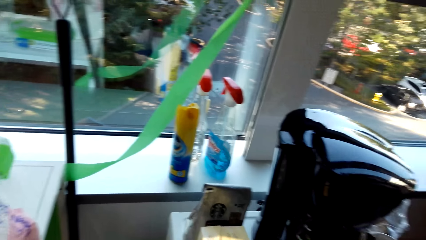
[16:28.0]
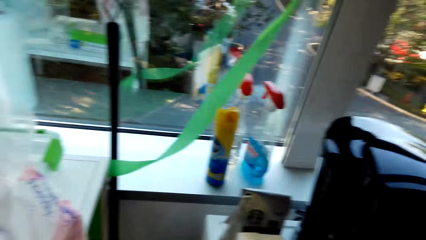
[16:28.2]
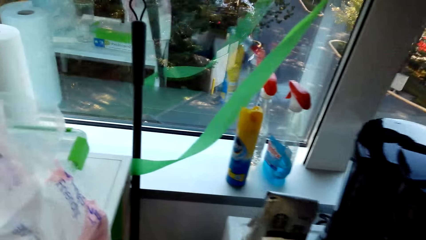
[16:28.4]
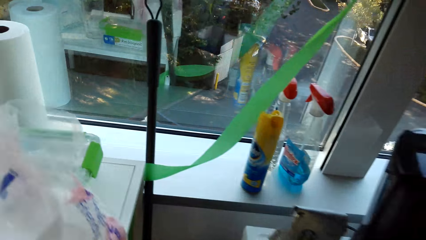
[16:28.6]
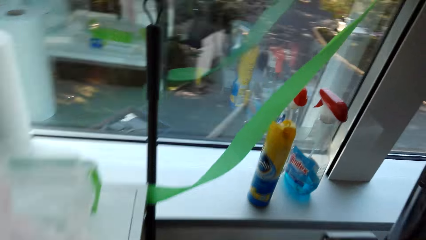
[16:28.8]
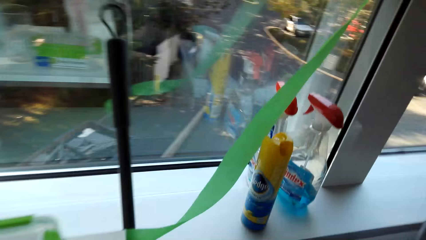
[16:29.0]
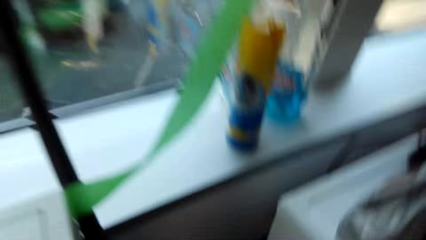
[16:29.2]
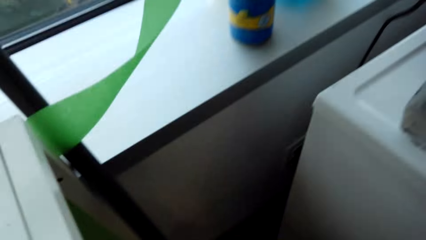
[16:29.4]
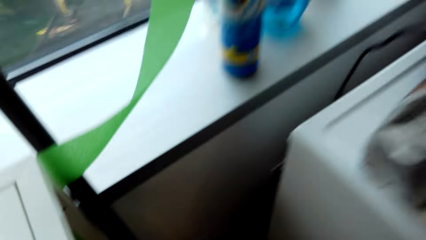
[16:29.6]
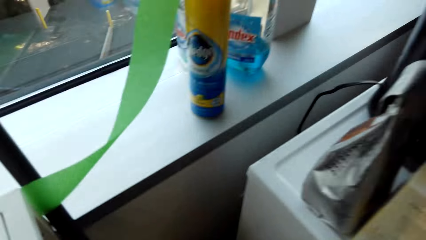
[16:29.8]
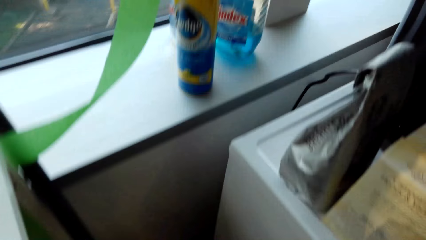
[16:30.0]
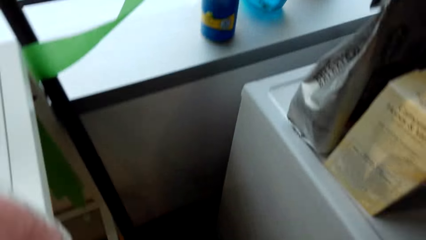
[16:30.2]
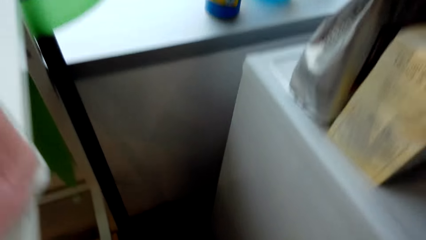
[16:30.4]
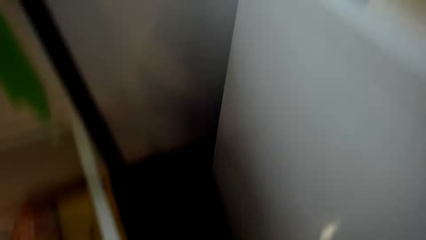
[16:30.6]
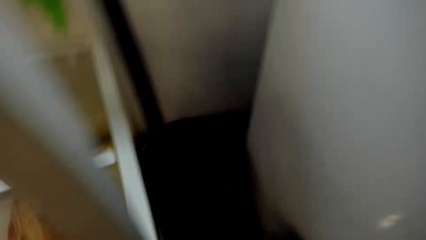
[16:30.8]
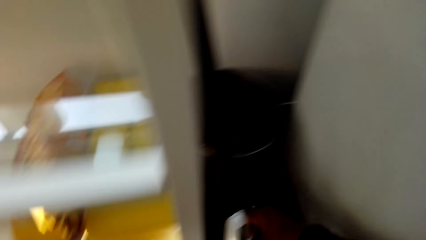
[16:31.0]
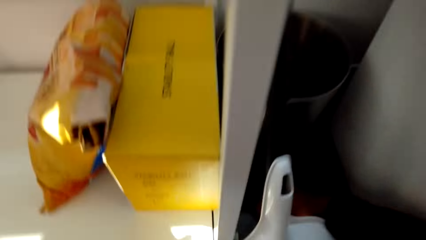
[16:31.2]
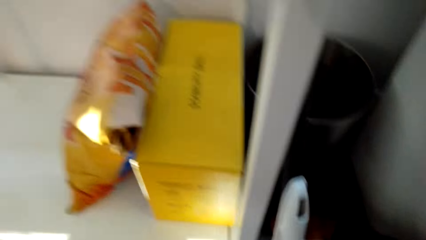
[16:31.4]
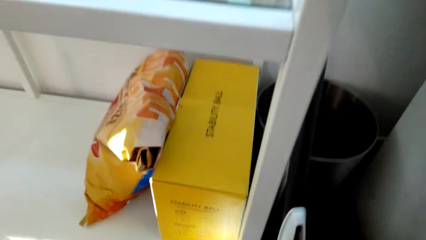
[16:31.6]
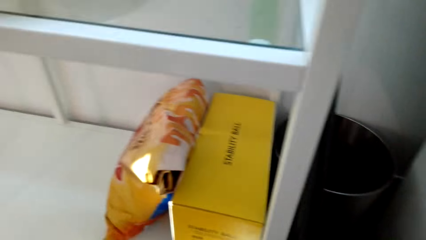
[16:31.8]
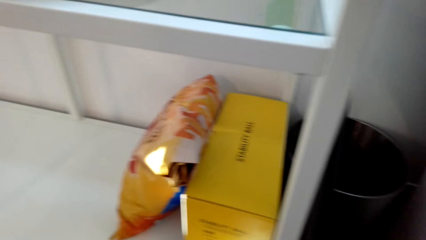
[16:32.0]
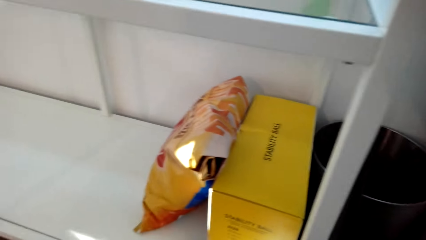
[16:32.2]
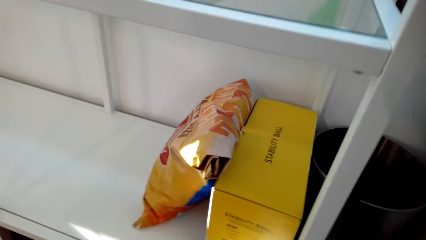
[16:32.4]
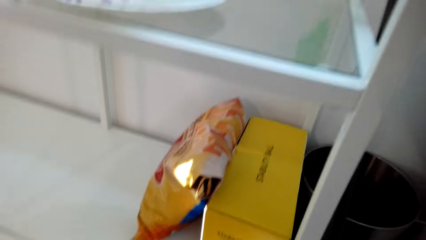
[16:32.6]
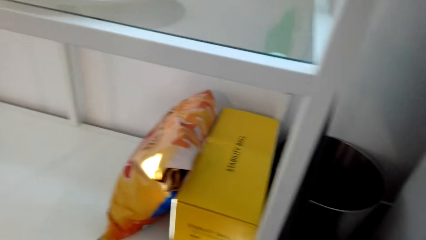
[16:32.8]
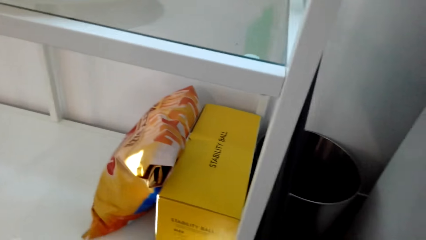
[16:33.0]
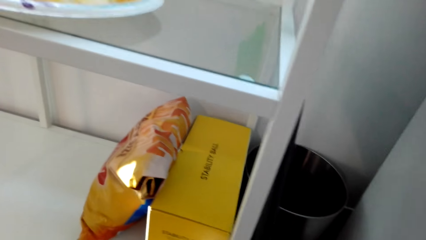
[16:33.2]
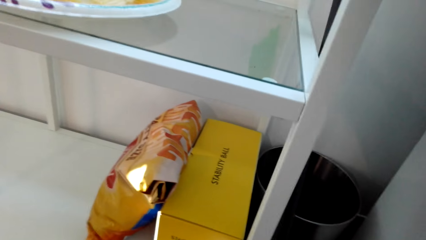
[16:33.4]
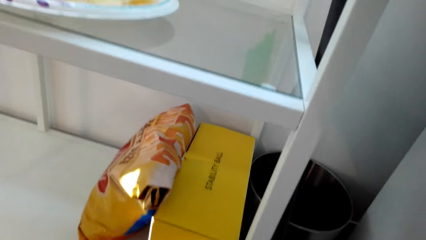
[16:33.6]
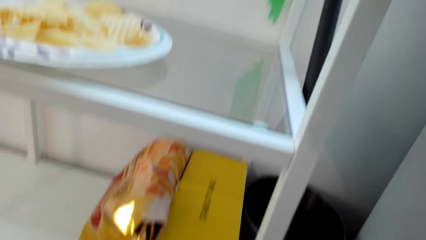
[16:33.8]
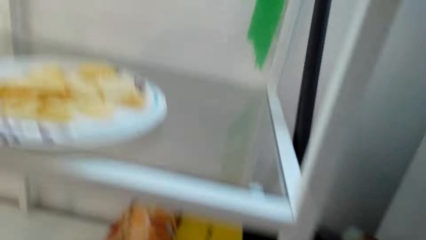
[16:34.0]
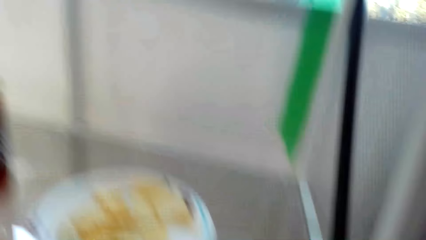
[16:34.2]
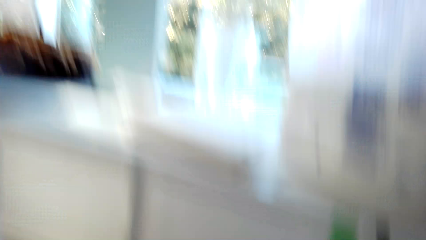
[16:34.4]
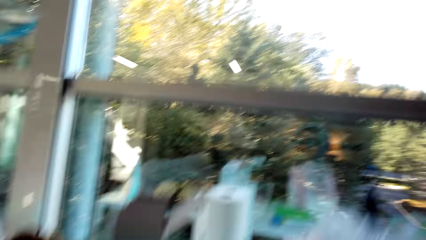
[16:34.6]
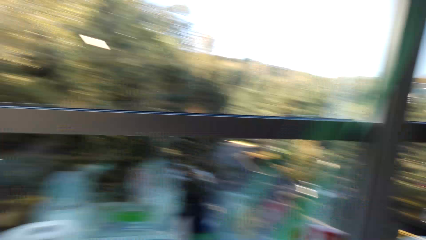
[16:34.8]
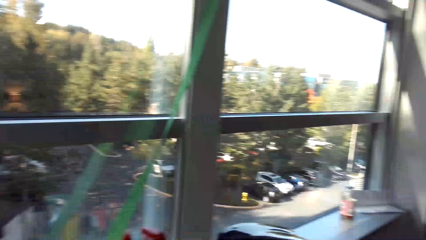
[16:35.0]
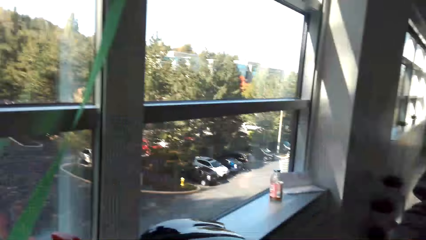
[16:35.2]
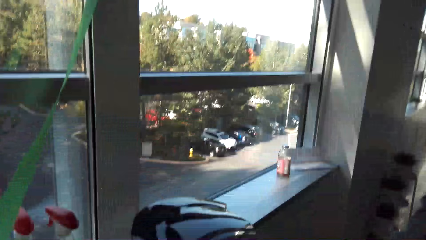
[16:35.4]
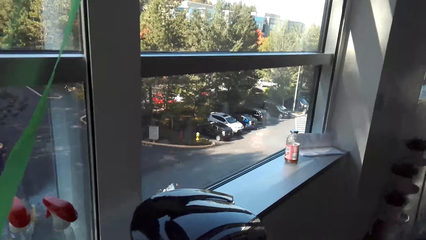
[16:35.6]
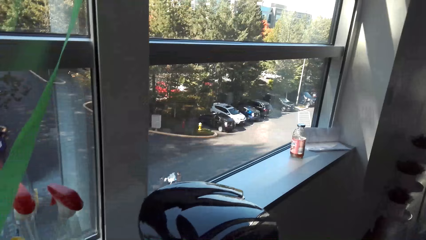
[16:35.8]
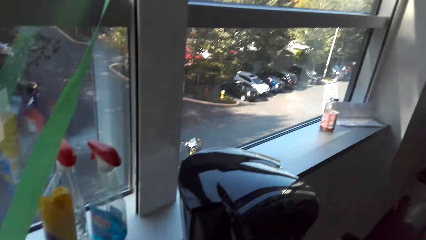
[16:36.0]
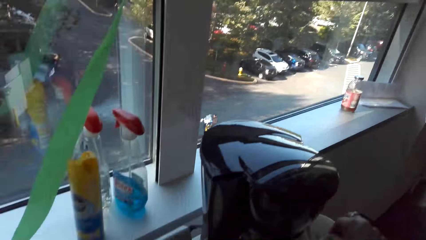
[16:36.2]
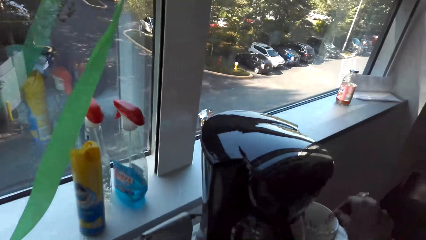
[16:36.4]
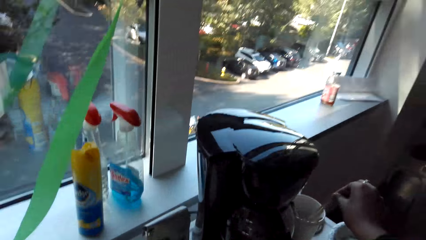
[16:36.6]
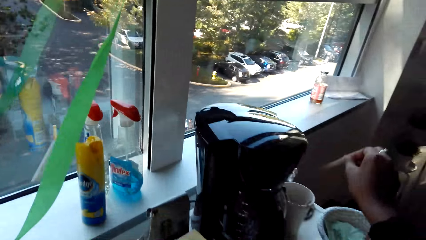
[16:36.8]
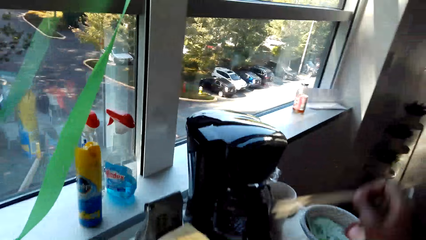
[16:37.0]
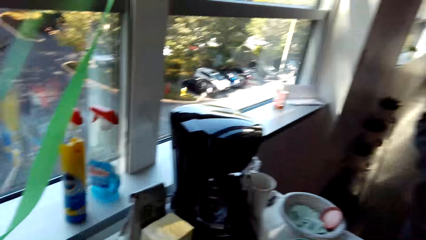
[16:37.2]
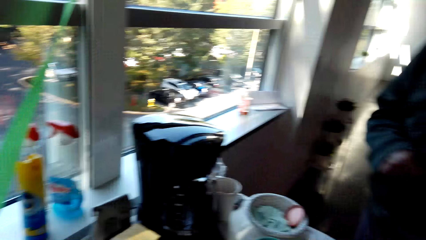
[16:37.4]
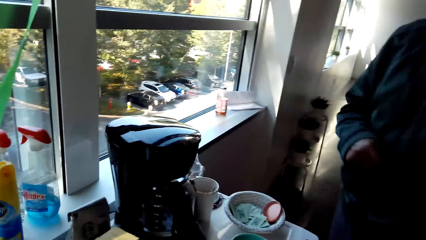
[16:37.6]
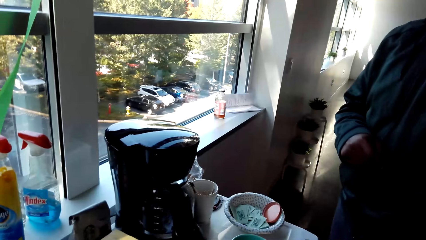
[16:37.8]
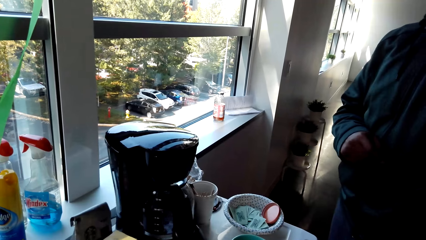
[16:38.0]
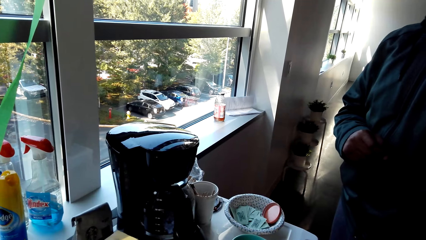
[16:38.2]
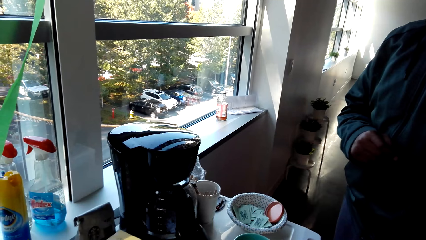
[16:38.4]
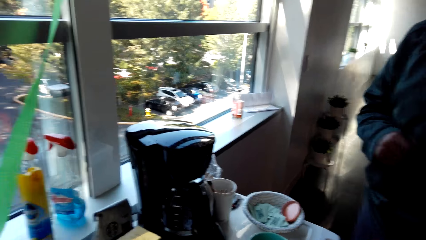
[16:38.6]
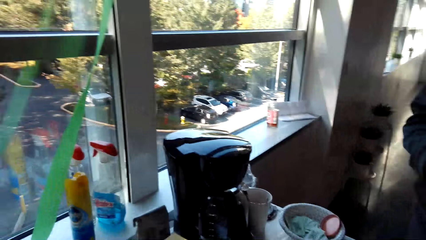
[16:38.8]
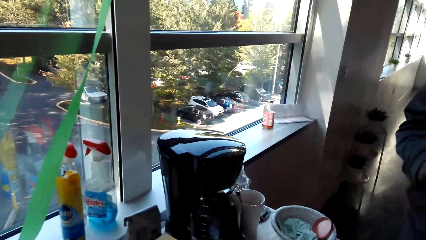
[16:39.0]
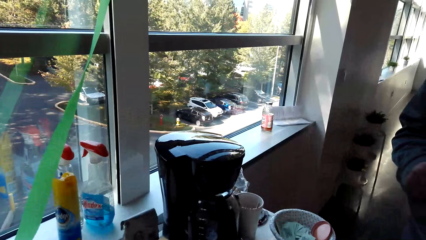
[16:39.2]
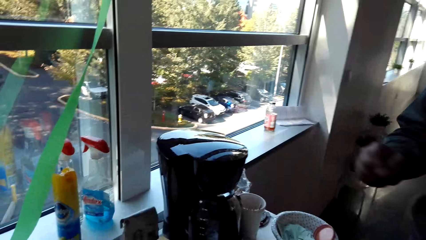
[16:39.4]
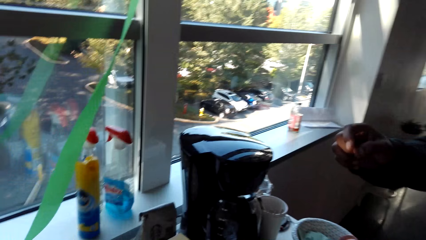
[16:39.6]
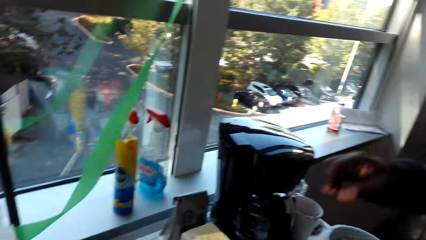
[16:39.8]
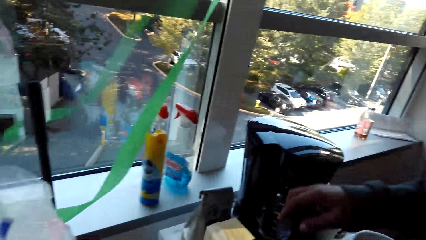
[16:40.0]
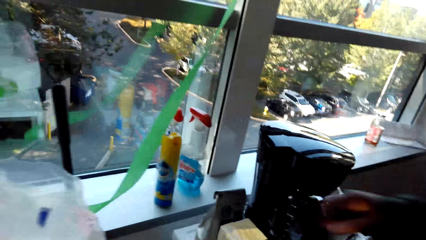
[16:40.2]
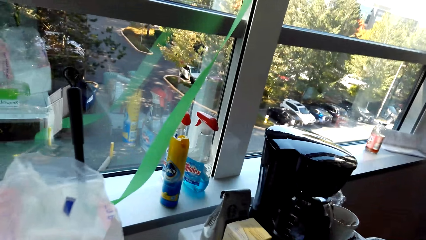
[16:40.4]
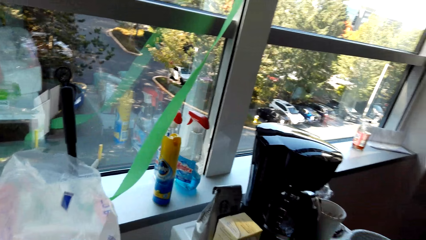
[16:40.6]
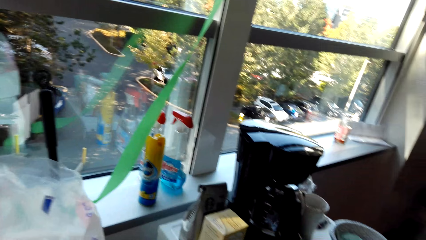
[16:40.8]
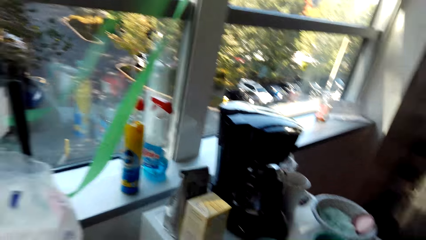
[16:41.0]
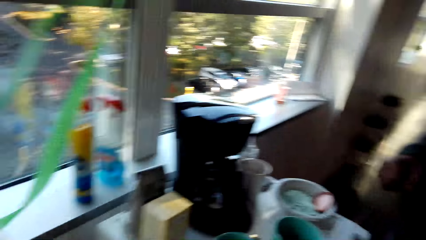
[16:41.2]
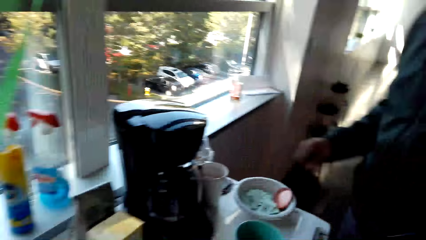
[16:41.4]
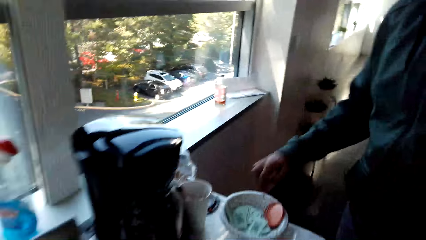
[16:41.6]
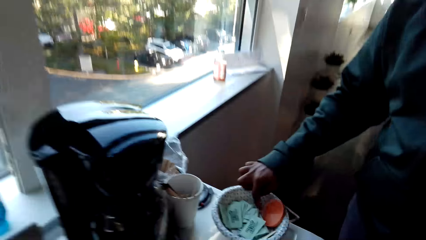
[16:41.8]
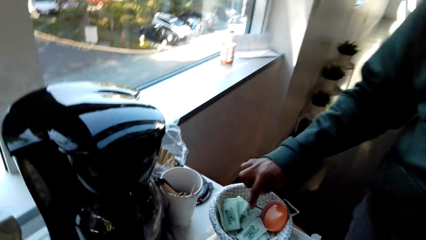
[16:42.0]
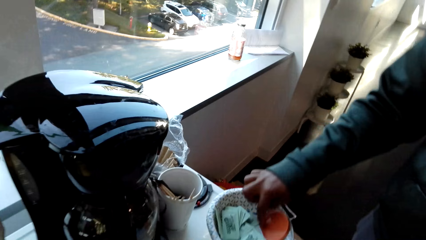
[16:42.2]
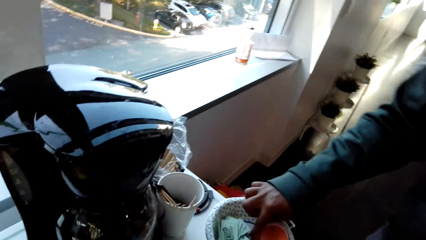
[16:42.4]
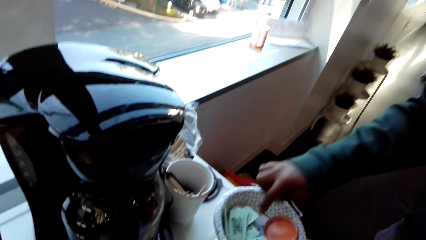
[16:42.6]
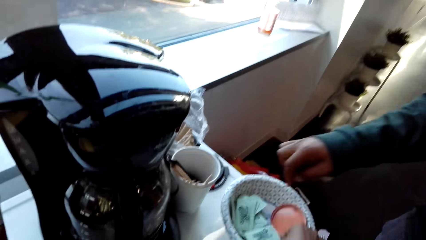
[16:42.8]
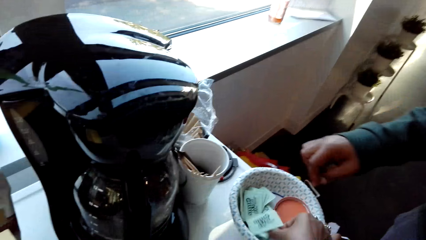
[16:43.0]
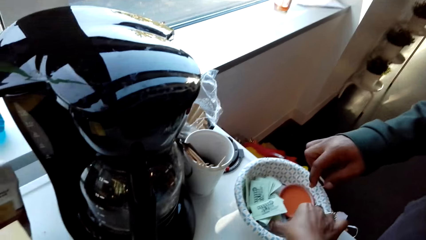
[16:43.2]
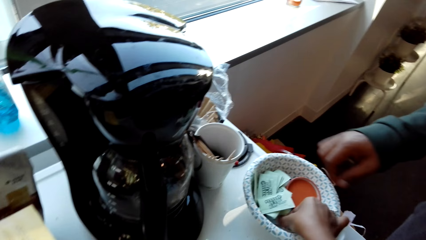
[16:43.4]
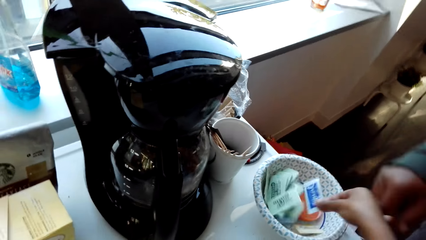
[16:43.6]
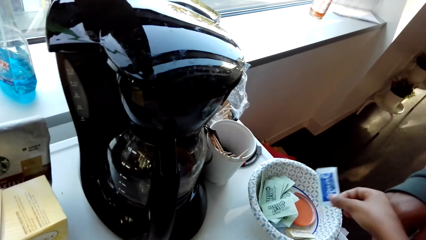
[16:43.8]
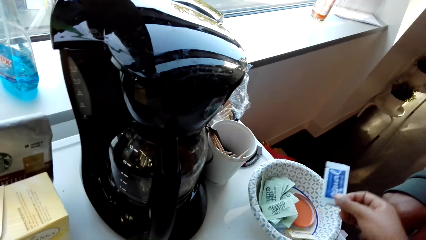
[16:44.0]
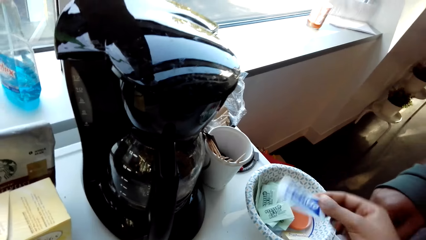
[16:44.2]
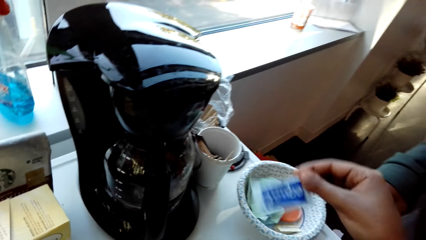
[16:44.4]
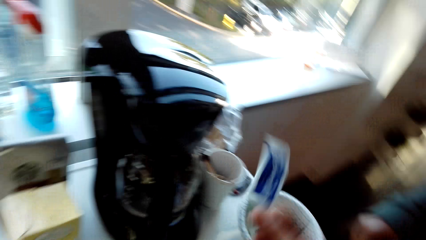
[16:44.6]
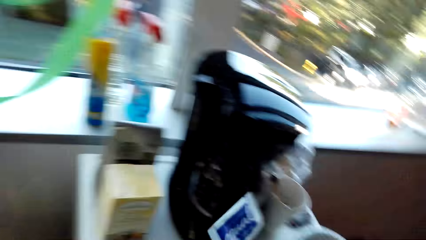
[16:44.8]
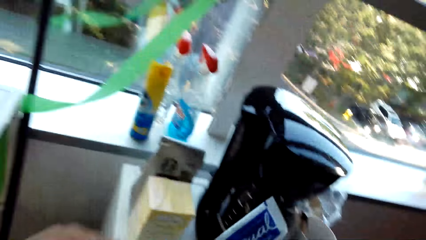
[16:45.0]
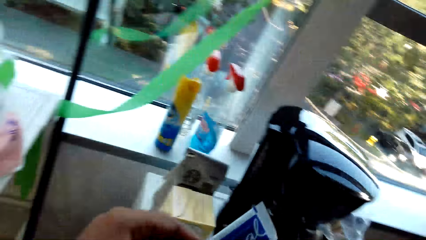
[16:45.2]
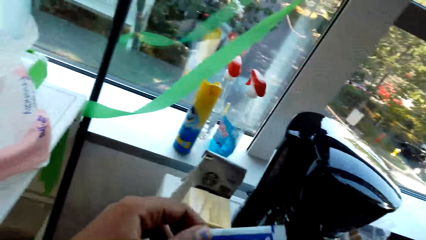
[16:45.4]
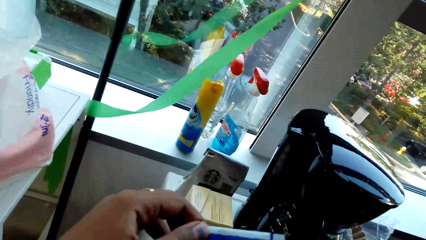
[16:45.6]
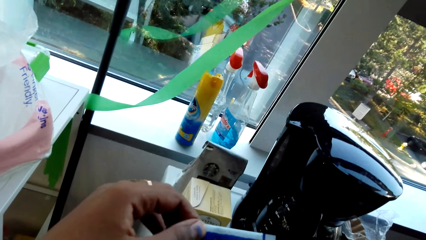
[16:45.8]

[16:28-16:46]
The camera wearer converses with a man. They pick up something. They converse with the man. They pick up something. They serve coffee. They converse with the man. The man checks the sugar. The camera wearer picks up the sugar and checks the sugar.
